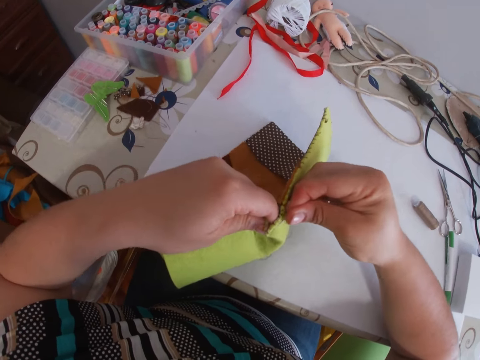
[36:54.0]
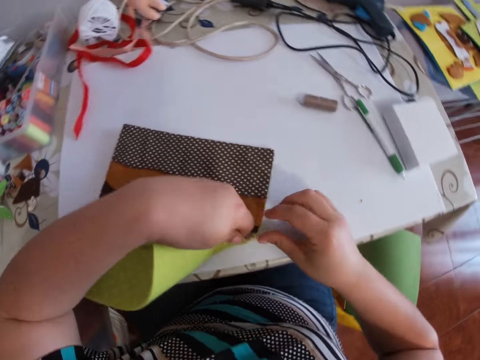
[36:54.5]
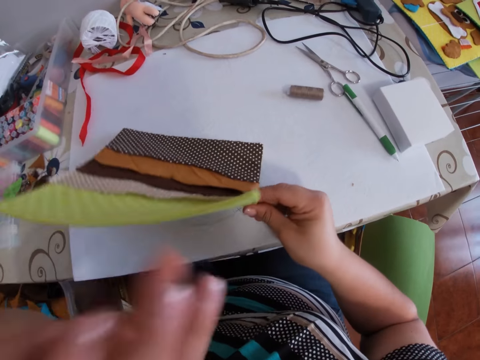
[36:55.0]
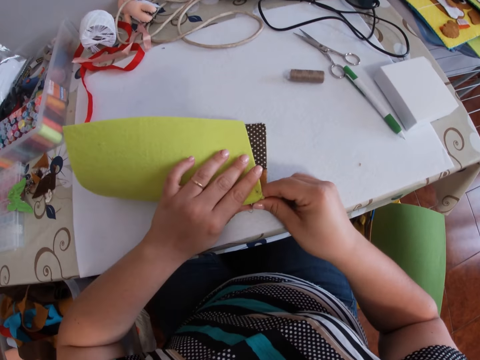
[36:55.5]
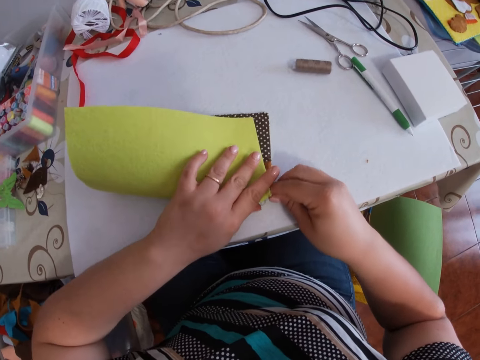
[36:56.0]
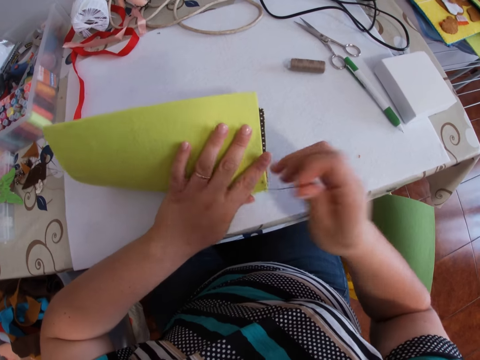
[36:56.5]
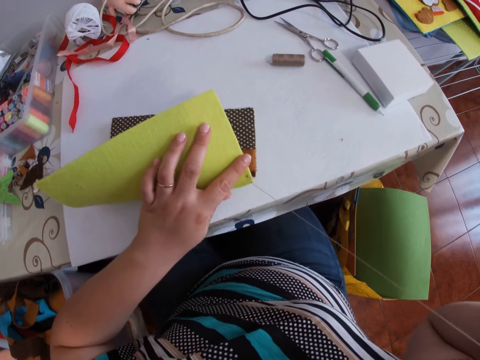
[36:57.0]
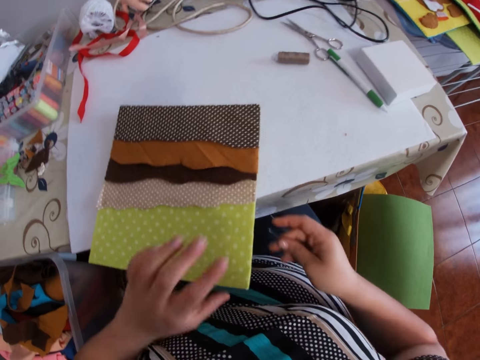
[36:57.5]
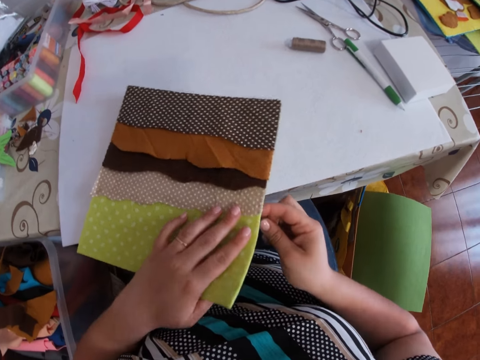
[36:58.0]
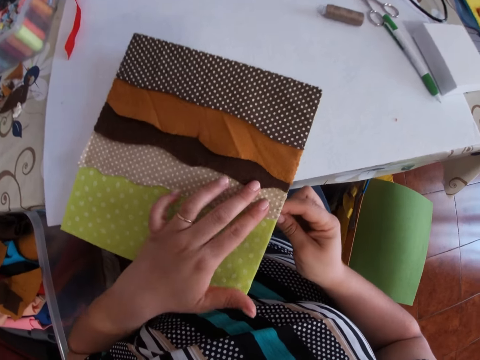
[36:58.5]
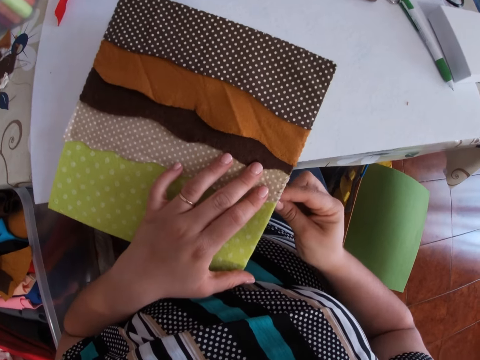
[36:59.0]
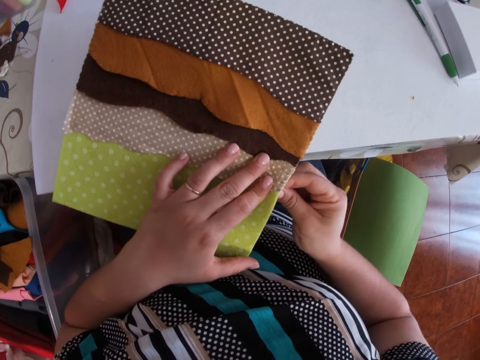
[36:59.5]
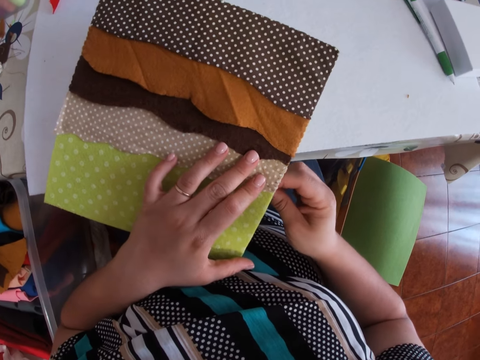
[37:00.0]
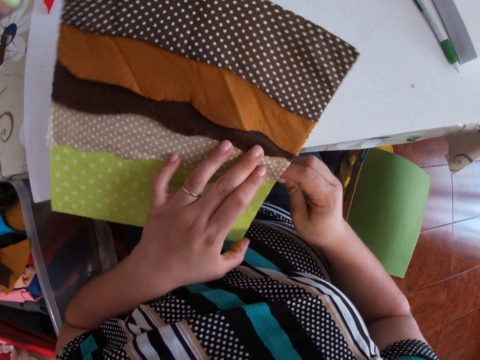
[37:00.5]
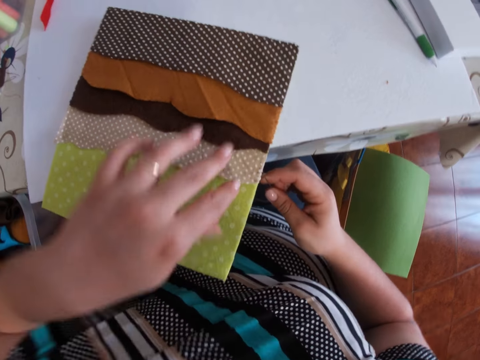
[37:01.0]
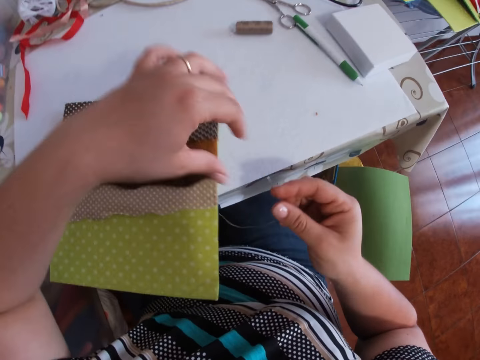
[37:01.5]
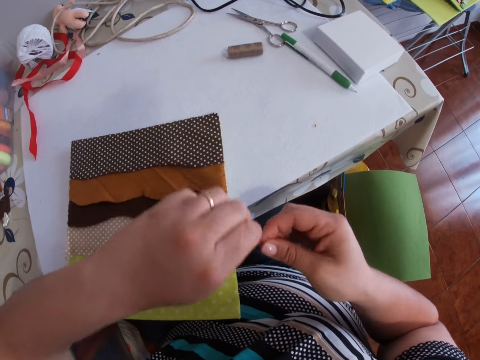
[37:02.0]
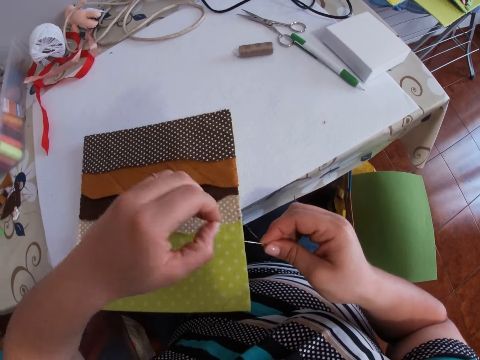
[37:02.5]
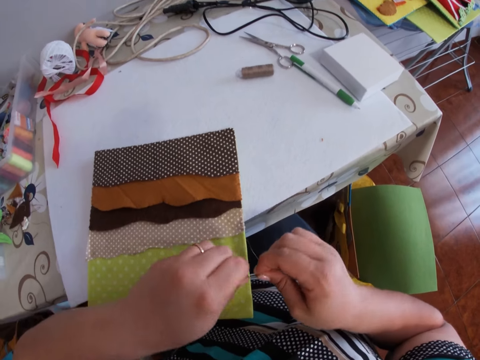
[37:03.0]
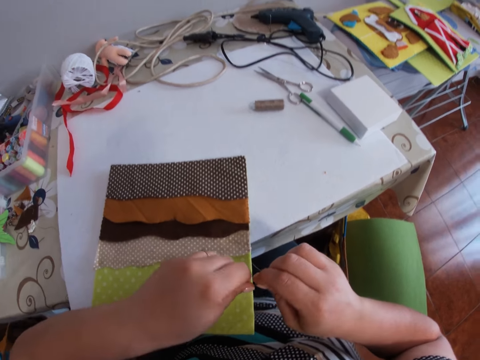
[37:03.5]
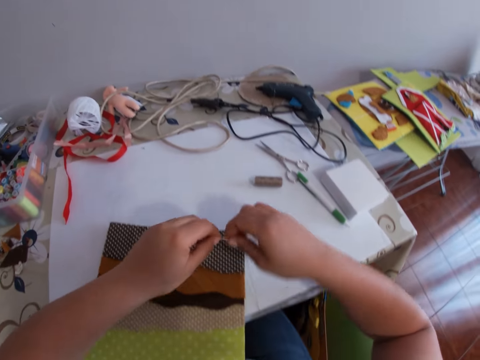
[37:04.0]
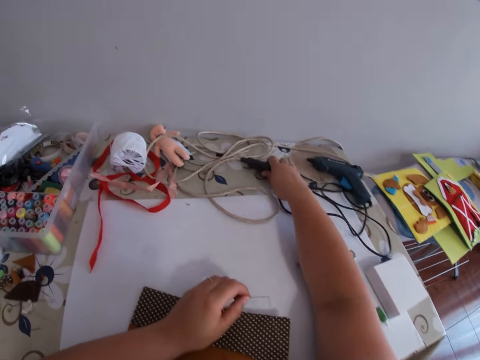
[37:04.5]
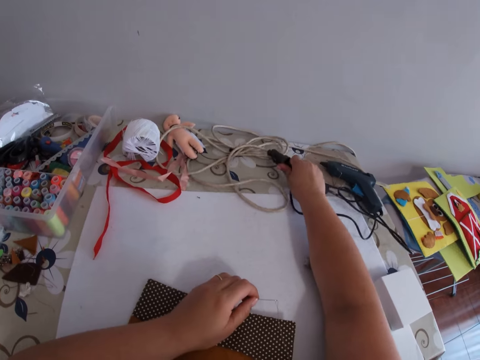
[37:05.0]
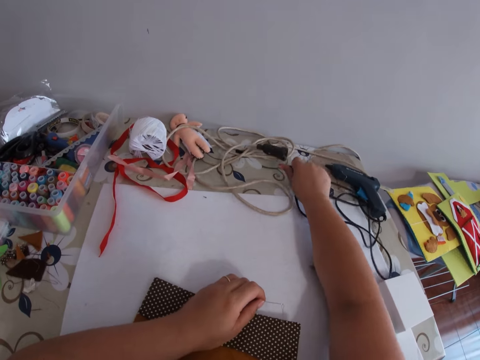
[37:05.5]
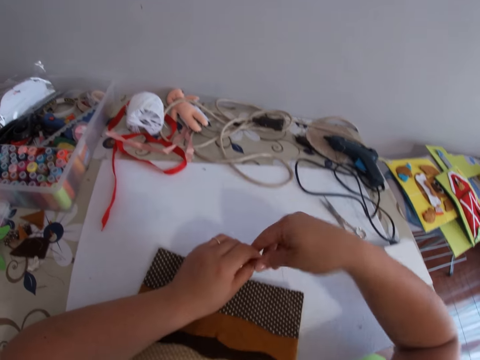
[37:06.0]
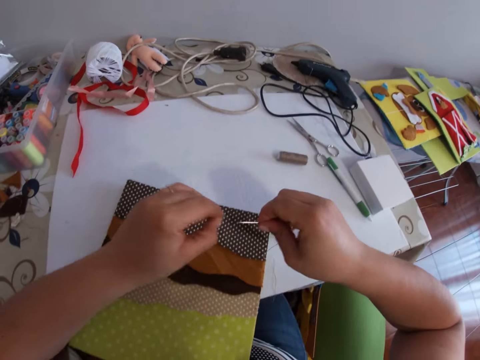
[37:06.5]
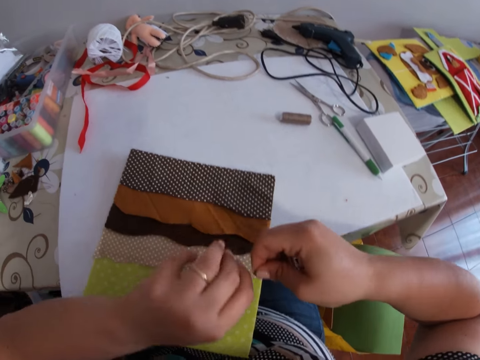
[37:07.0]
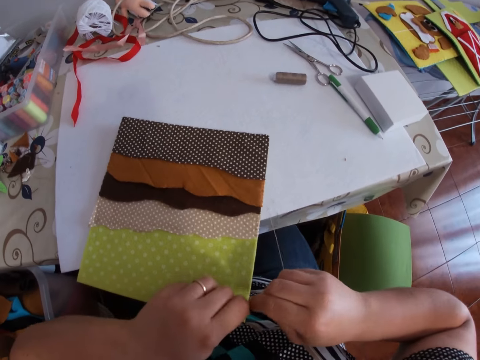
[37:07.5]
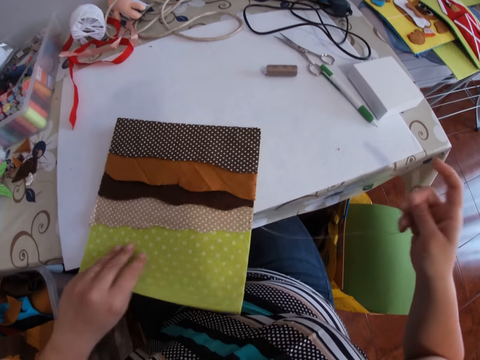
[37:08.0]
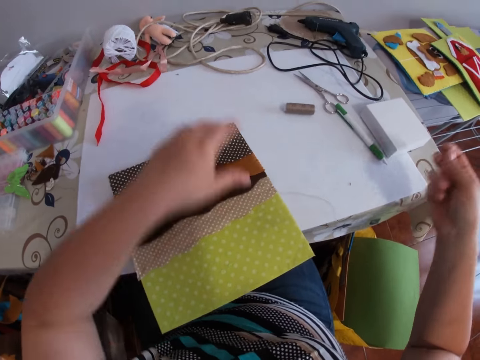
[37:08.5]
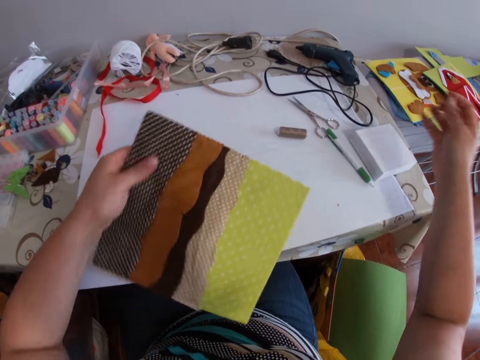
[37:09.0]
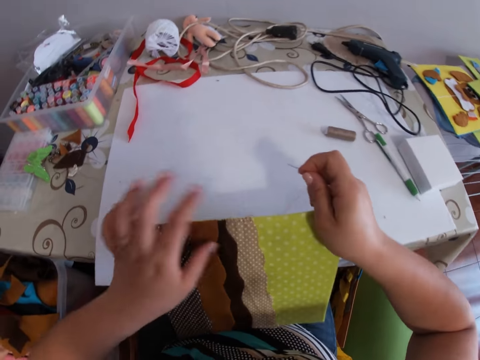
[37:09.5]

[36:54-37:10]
The camera wearer moves the mat. They fold the mat. They stitch the mat. They turn the mat. They move the mat. They stitch the mat. They touch the mat. They touch the needle. They clean the tip of the needle with the finger of the right hand. They pass the needle to the left hand. They unplug the glue gun with the right hand. They pass the needle to the right hand. They hold the needle with both hands. They touch the needle. They move the mat. They pick up the mat. They move the hand.

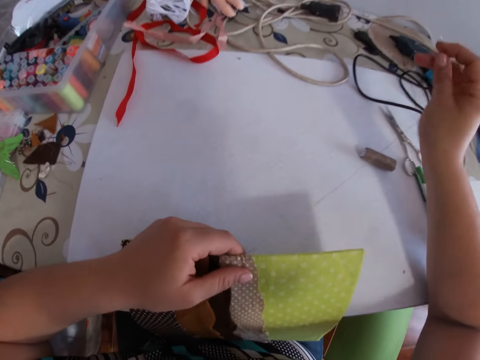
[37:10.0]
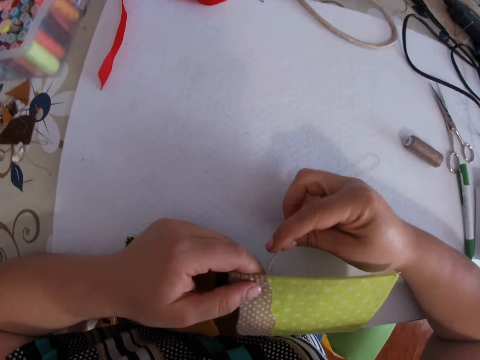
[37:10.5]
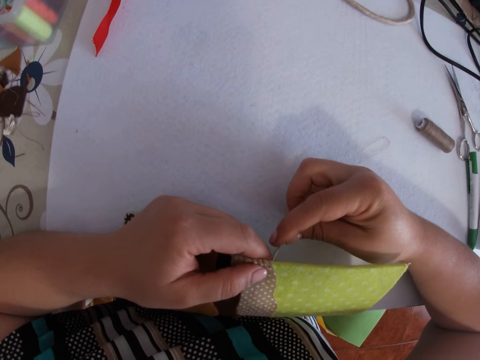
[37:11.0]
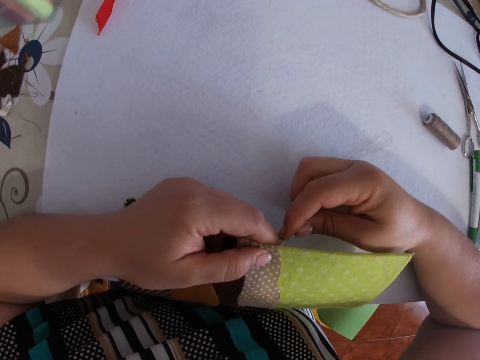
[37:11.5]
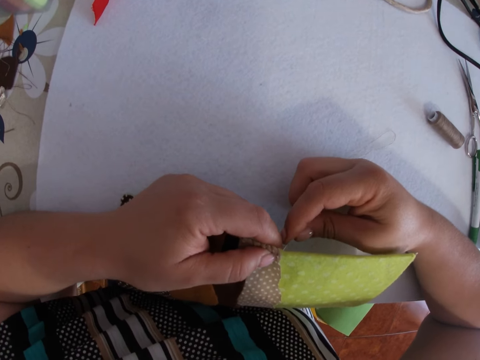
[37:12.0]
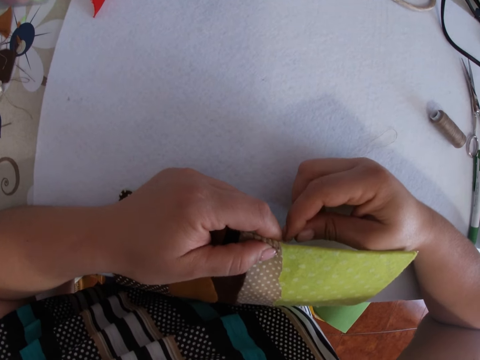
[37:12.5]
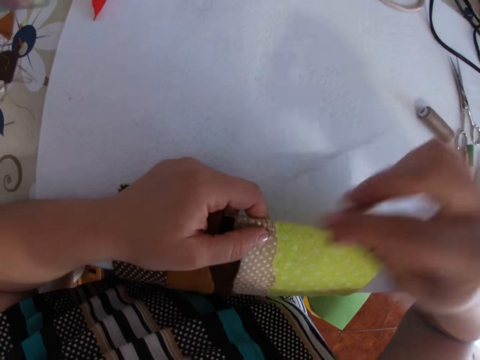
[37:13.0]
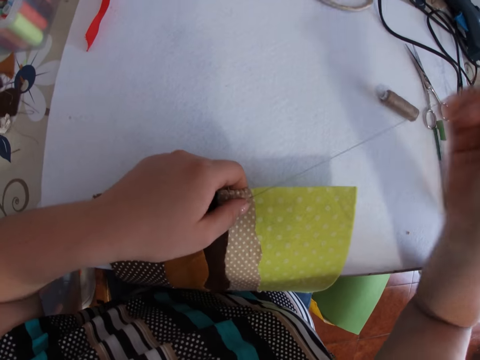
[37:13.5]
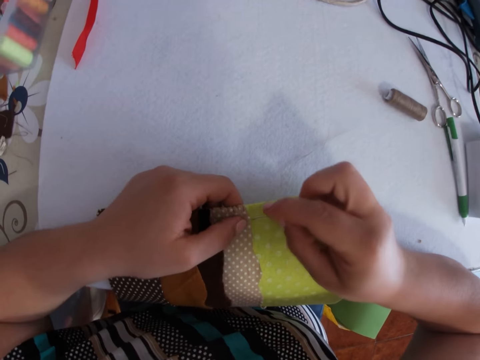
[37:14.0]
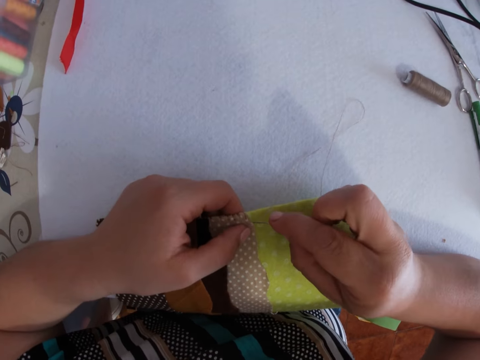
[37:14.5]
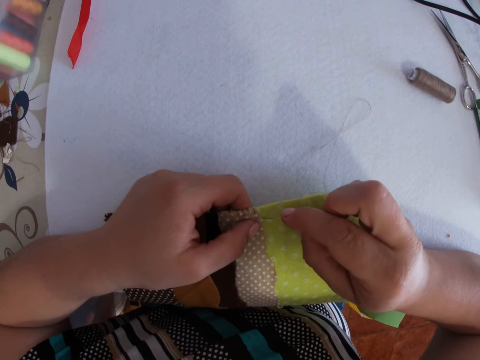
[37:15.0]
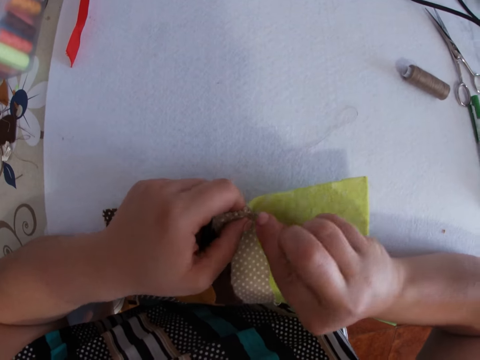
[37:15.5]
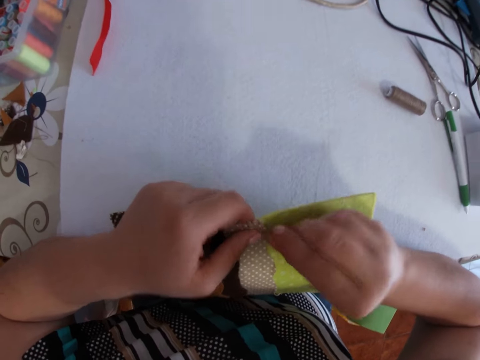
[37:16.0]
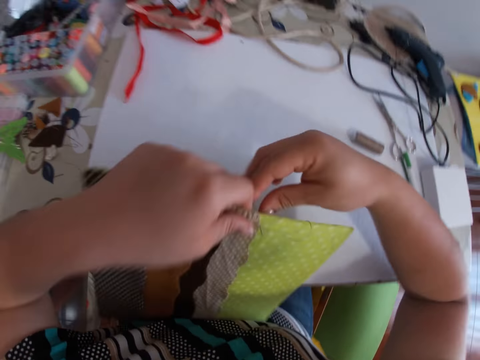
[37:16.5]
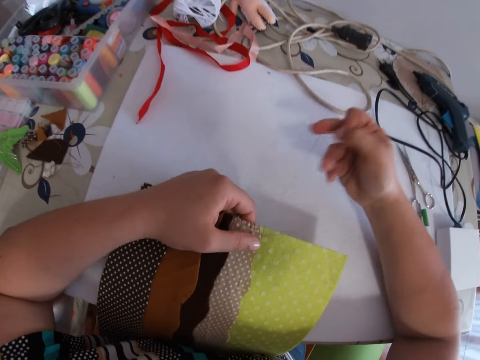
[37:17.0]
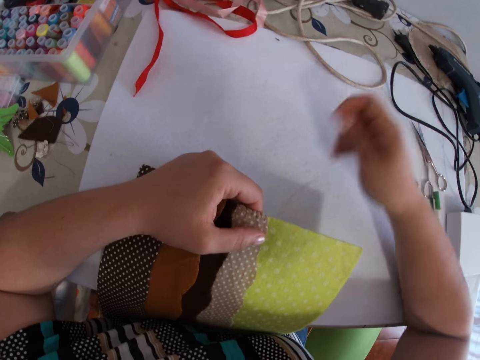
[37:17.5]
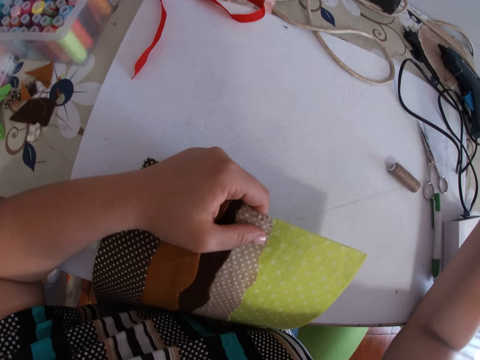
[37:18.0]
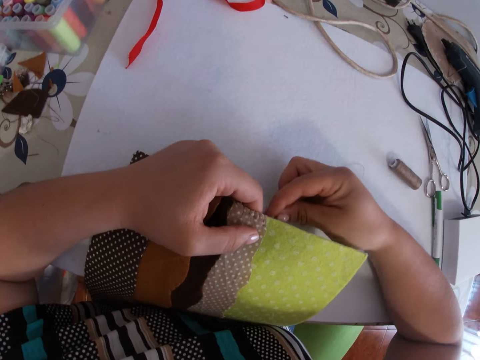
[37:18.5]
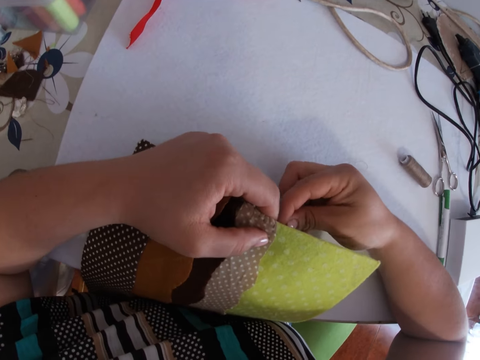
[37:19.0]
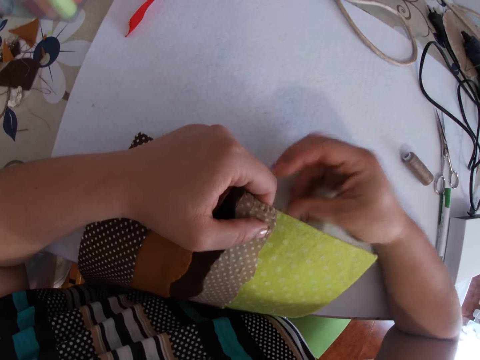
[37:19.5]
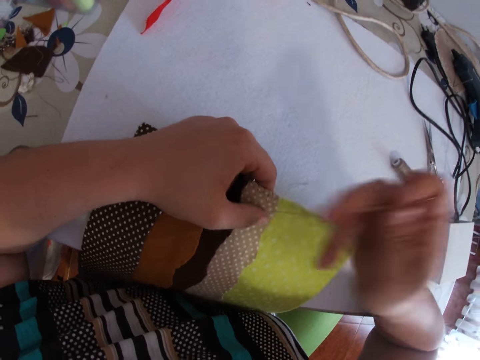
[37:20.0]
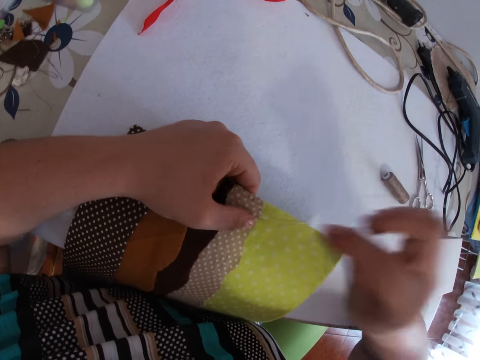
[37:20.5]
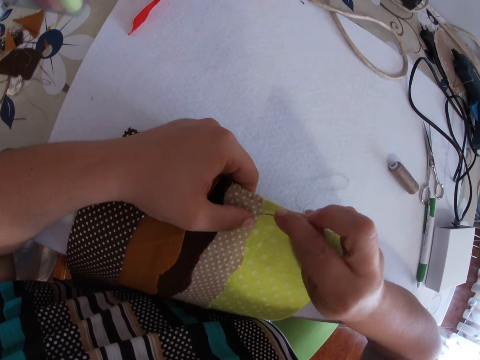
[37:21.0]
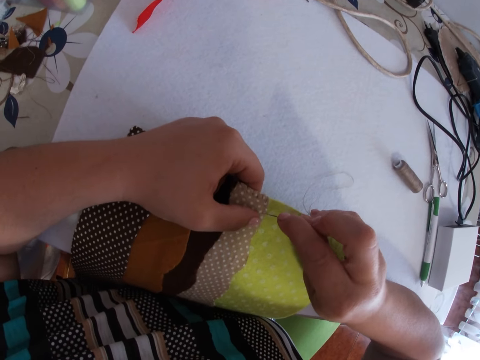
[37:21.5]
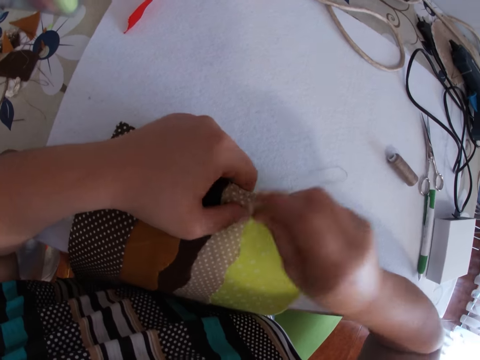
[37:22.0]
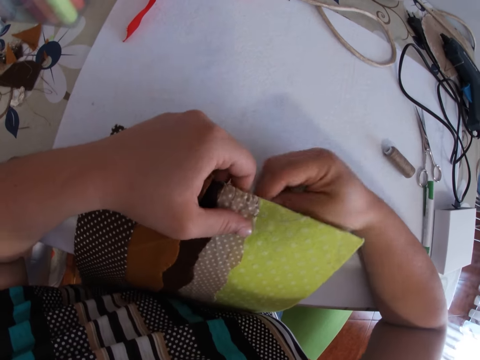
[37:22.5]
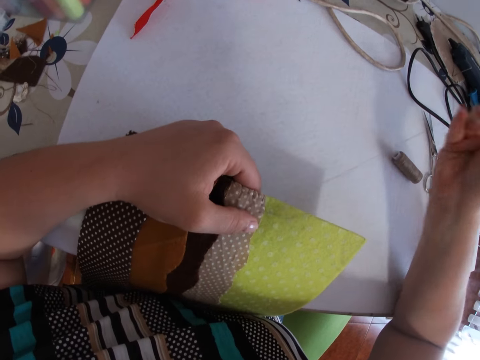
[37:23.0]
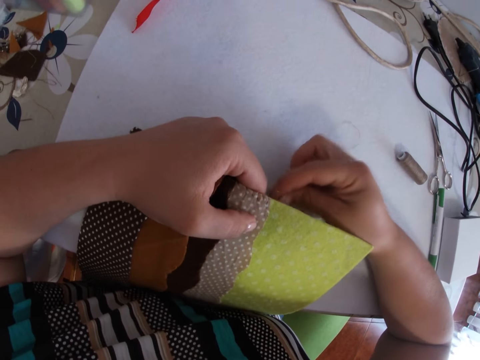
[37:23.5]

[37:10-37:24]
The camera wearer pulls the thread. They sew the fabric or mat with the needle and thread with both hands. They move the hand. They stitch the mat.
